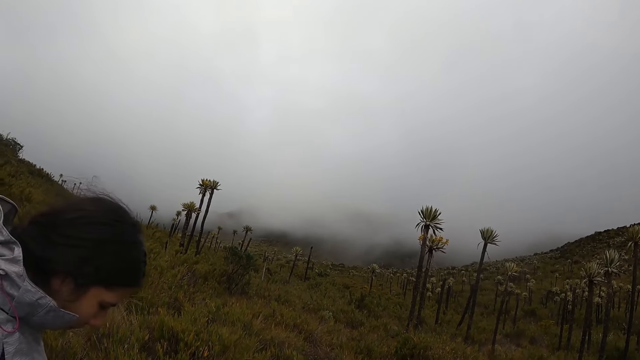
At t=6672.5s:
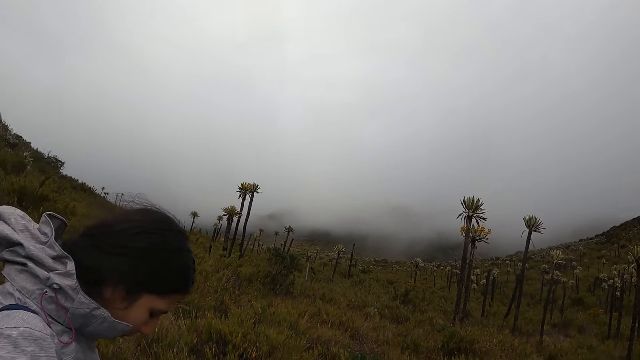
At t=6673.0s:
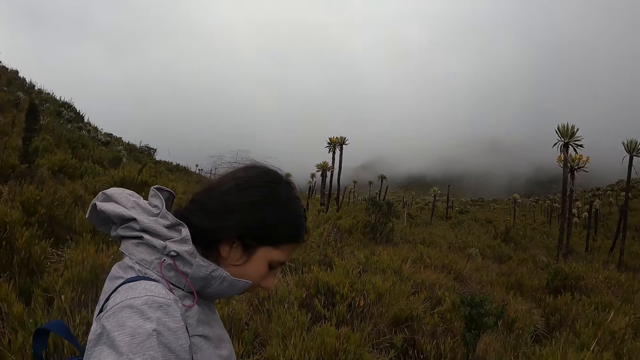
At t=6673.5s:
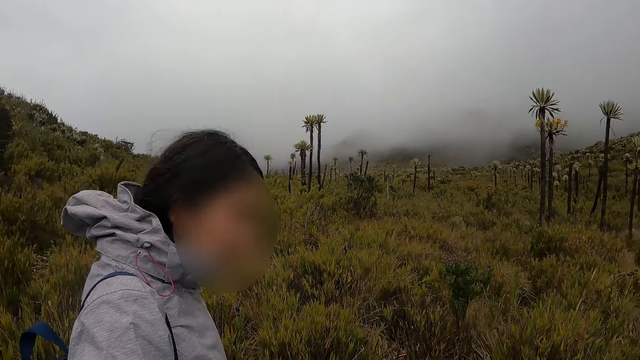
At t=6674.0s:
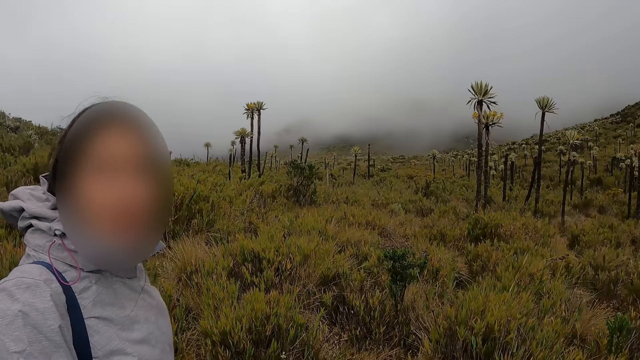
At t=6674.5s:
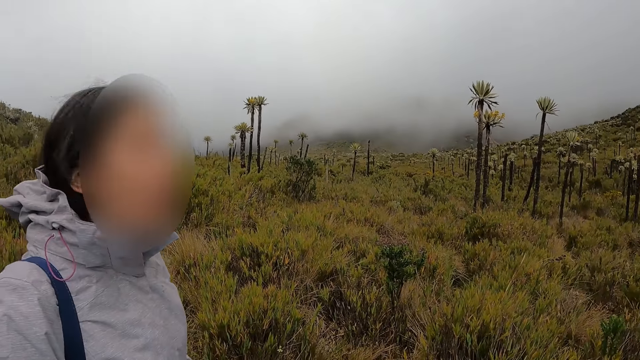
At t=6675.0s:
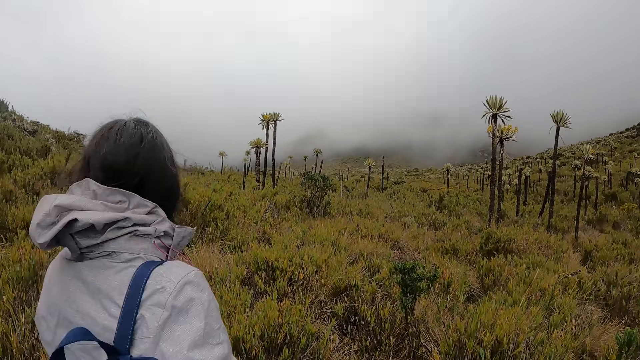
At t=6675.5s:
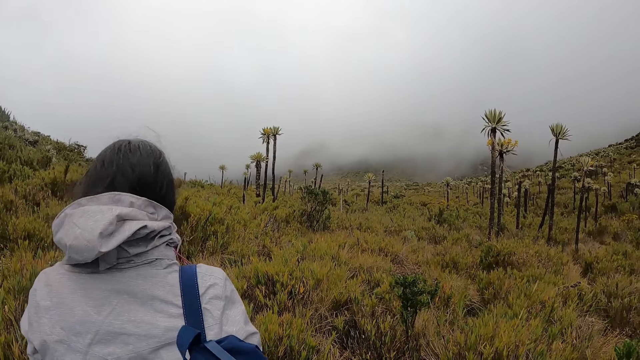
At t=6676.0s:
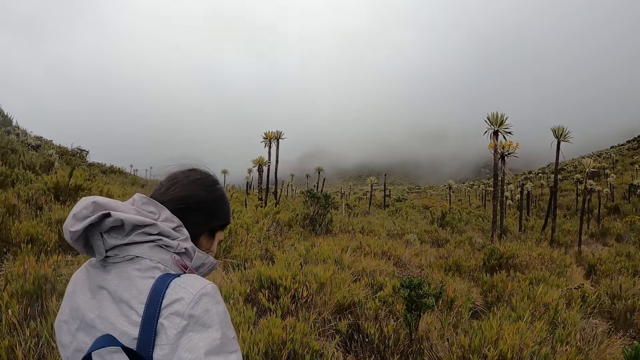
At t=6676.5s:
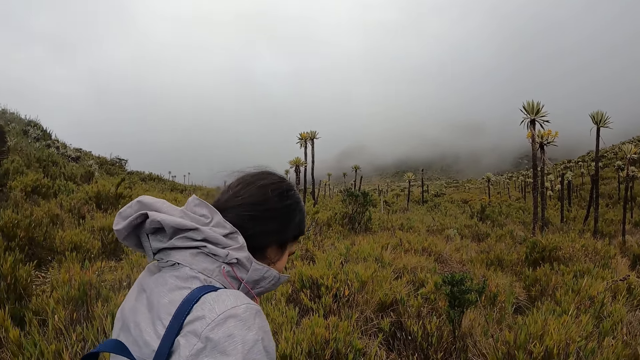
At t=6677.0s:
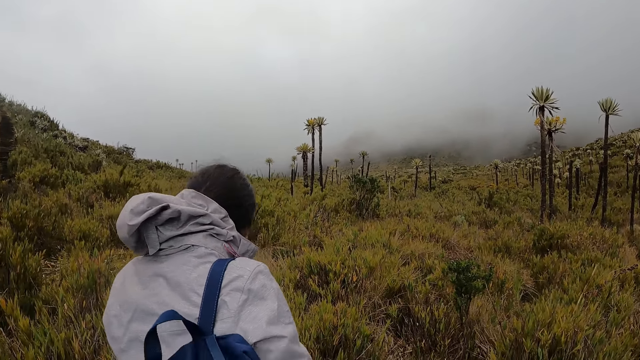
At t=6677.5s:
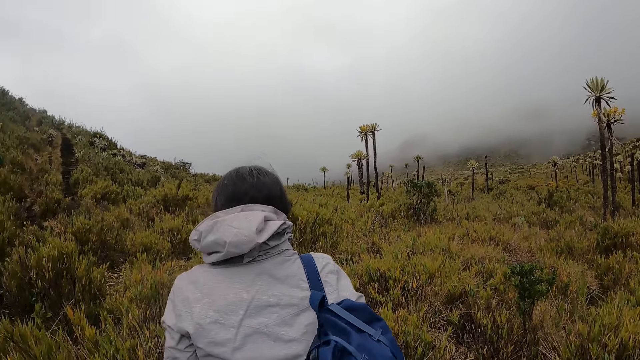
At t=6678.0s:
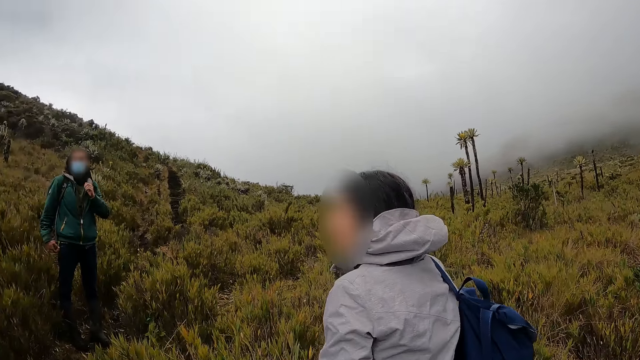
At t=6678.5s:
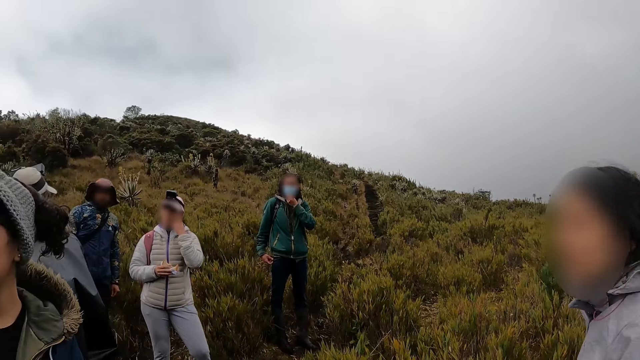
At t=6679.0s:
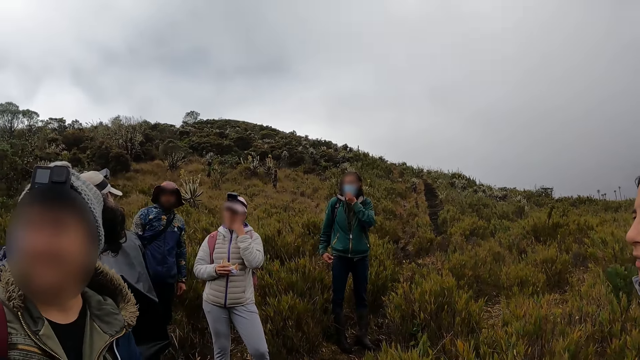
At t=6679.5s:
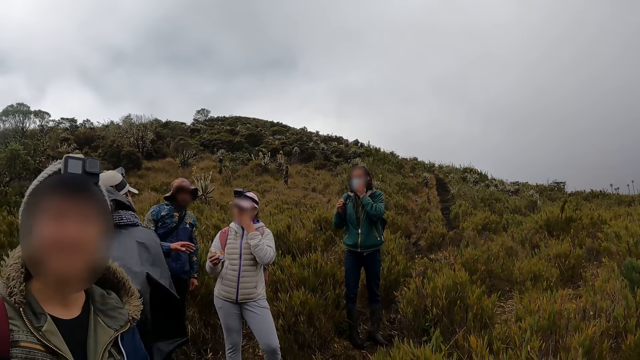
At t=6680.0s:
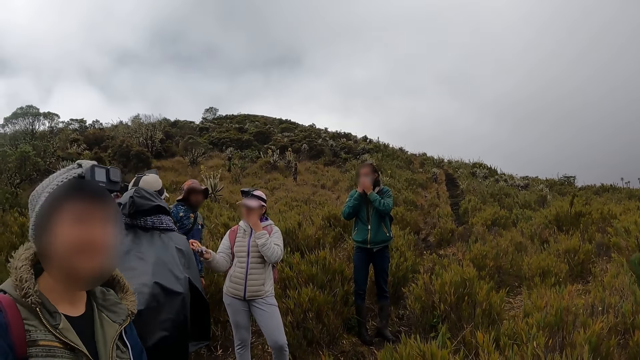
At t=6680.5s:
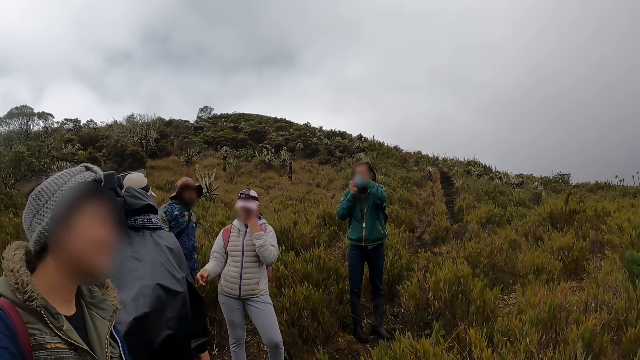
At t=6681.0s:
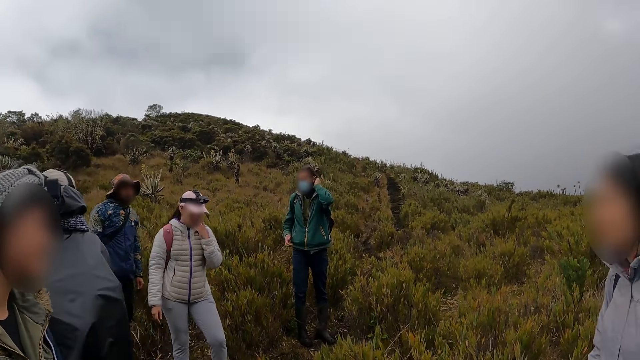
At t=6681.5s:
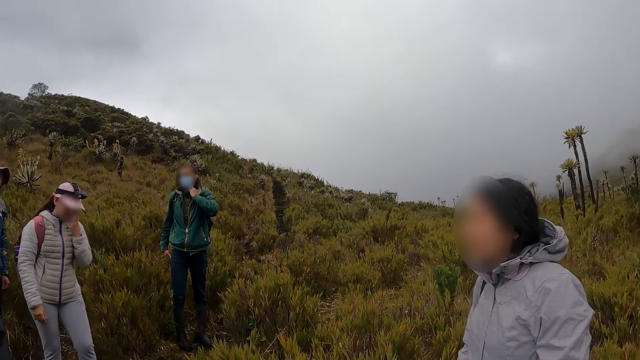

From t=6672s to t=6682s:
The camera wearer interacts with the woman. The woman interacts with the group of people. Another woman touches her face with her left hand.

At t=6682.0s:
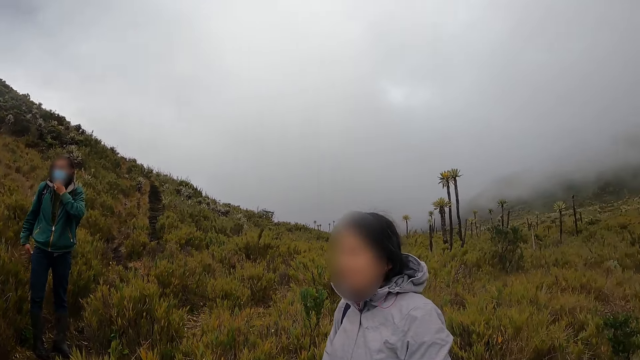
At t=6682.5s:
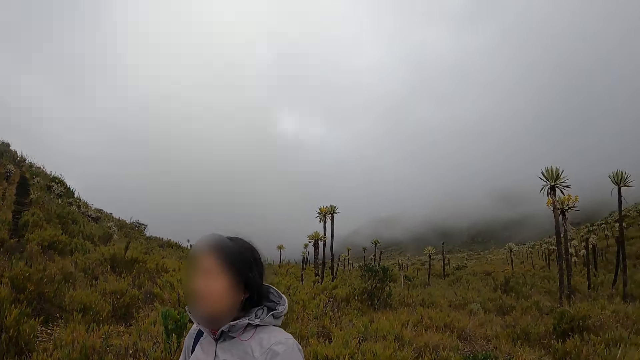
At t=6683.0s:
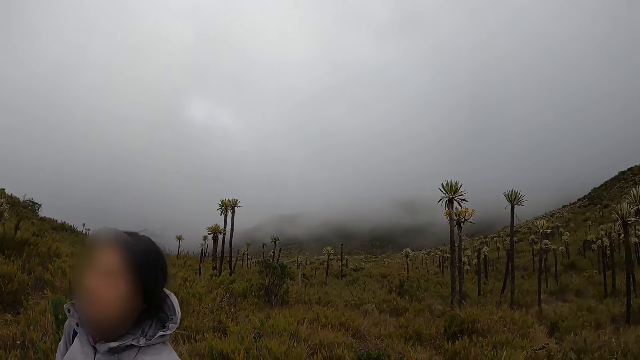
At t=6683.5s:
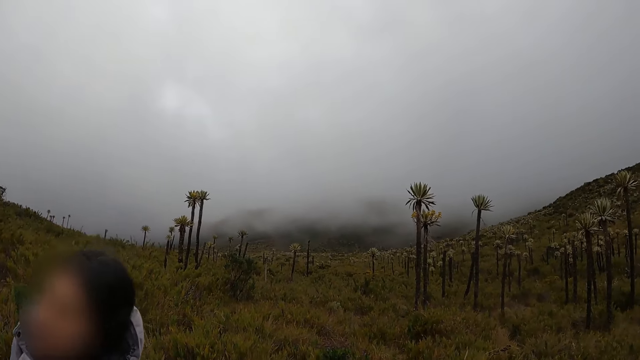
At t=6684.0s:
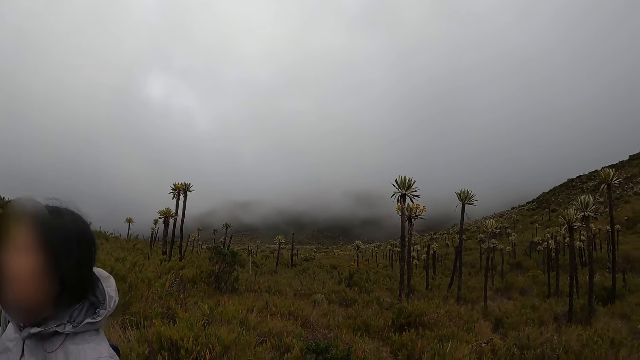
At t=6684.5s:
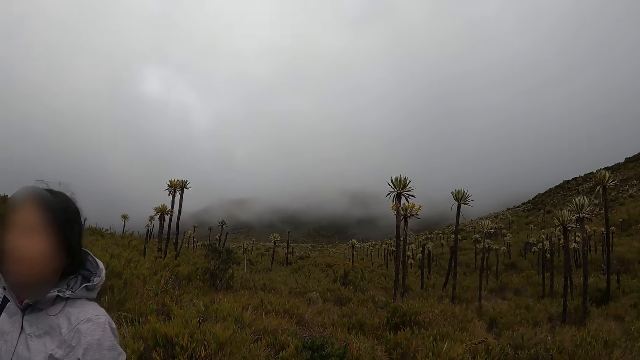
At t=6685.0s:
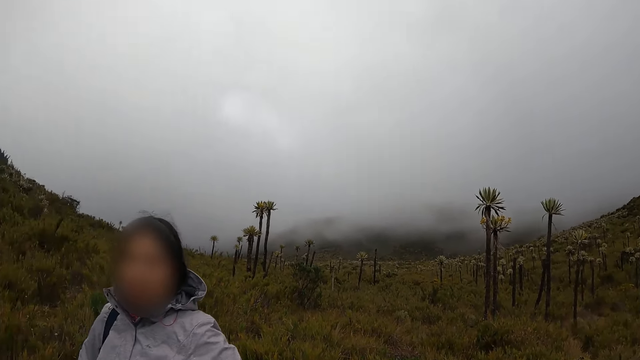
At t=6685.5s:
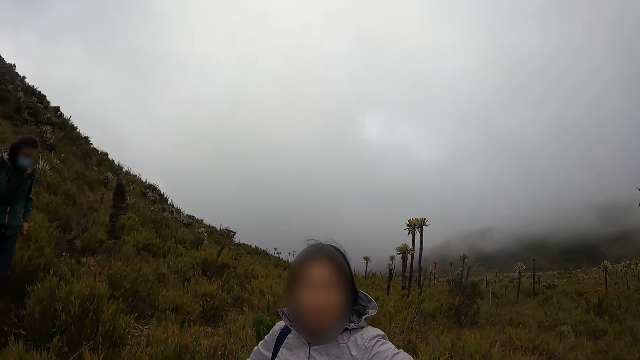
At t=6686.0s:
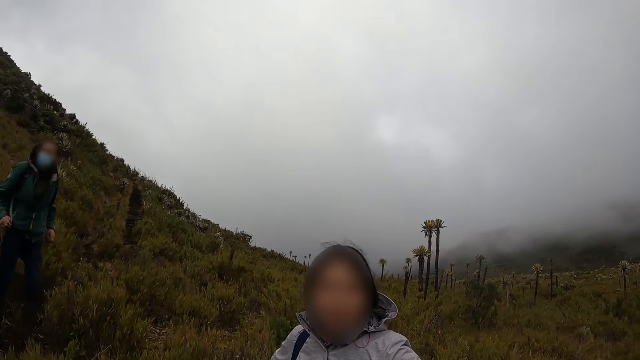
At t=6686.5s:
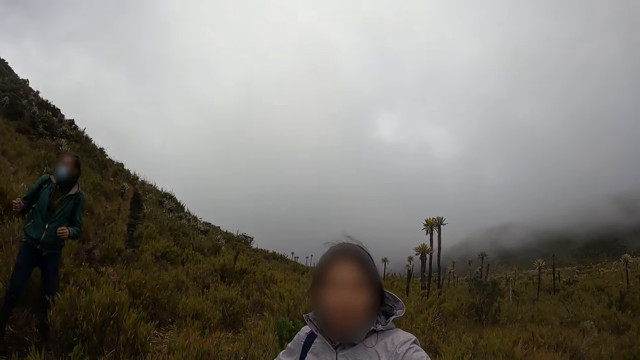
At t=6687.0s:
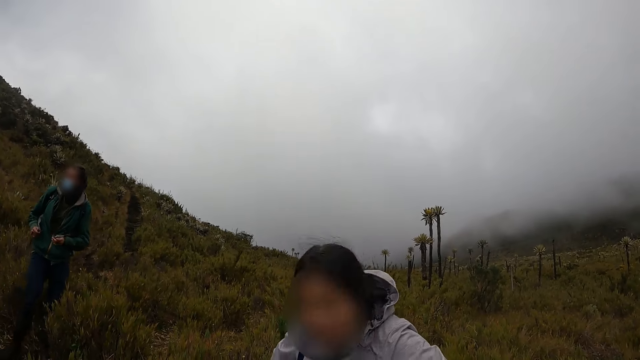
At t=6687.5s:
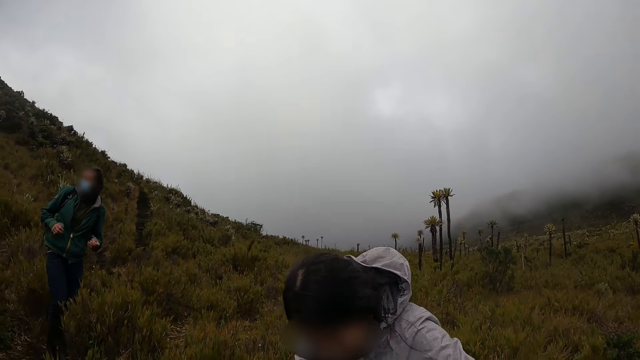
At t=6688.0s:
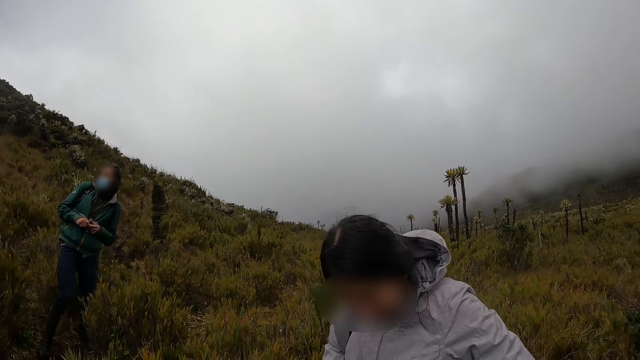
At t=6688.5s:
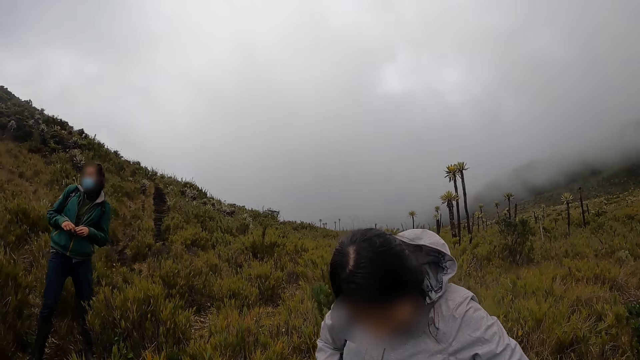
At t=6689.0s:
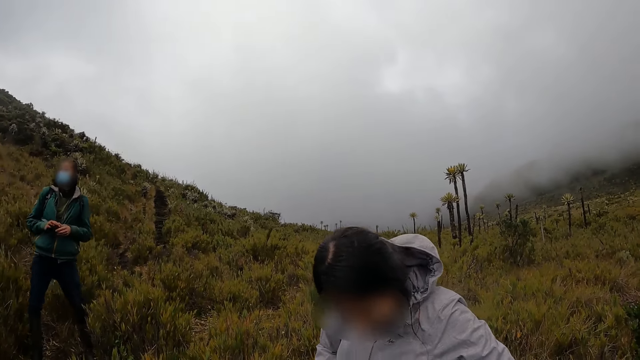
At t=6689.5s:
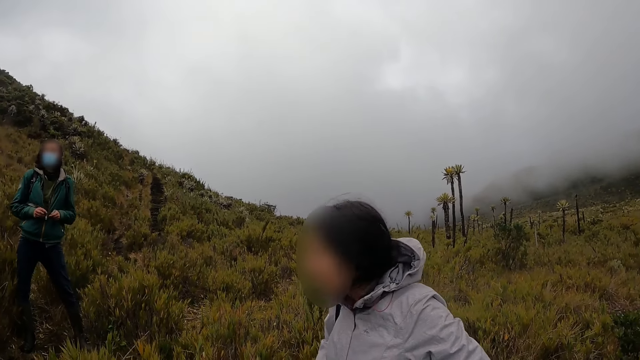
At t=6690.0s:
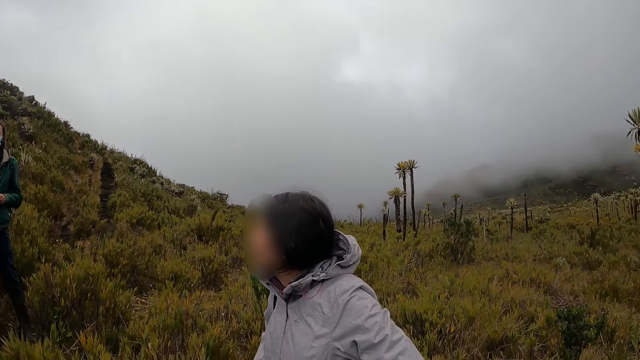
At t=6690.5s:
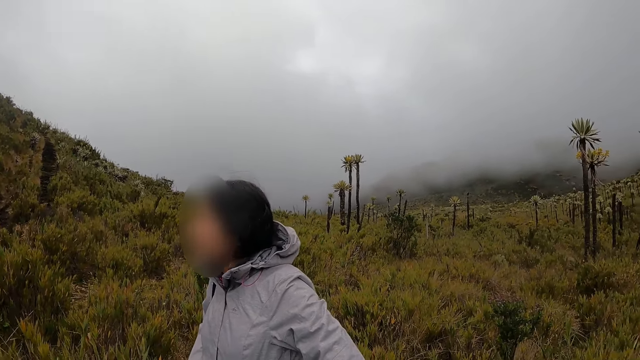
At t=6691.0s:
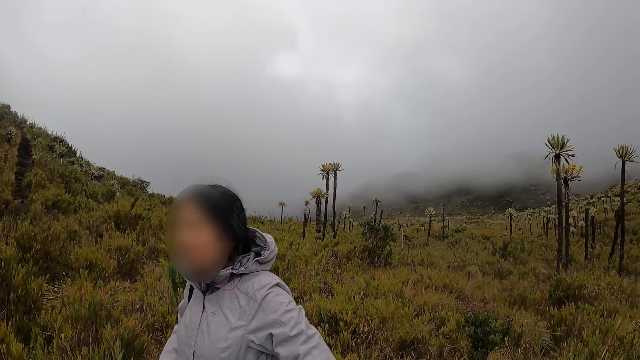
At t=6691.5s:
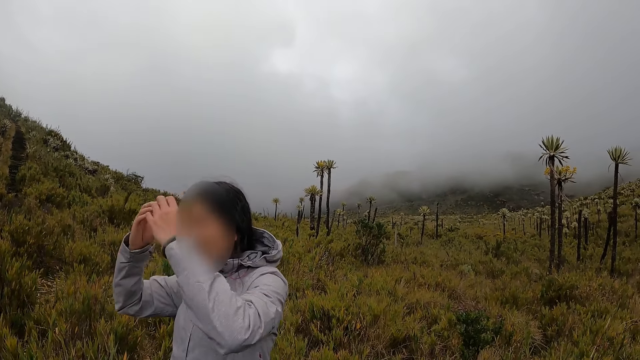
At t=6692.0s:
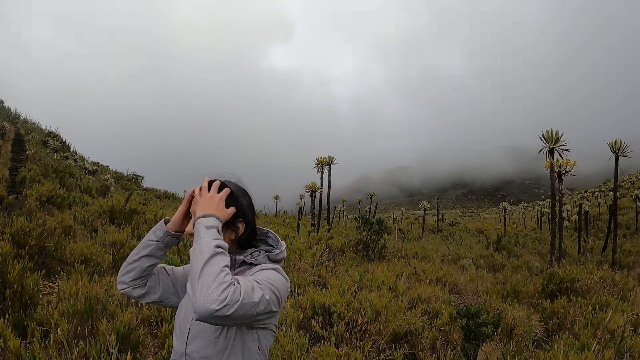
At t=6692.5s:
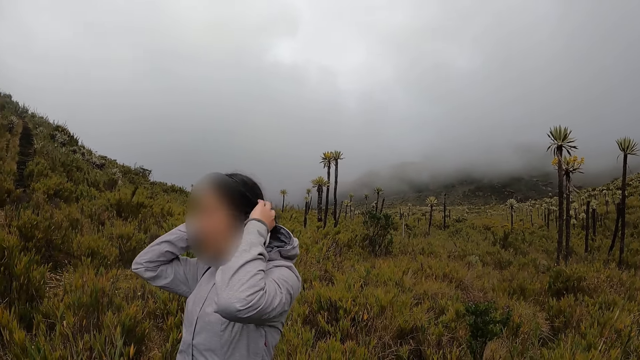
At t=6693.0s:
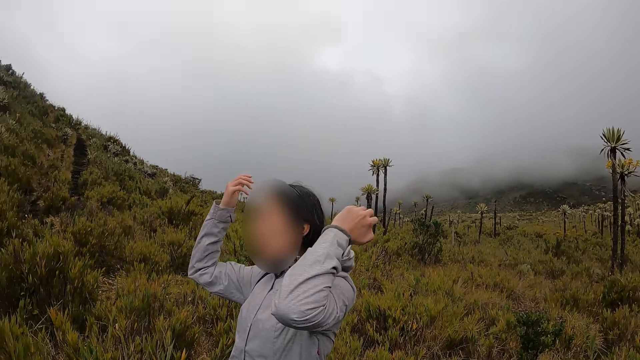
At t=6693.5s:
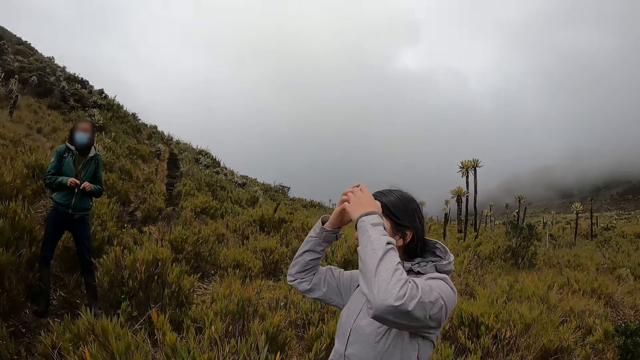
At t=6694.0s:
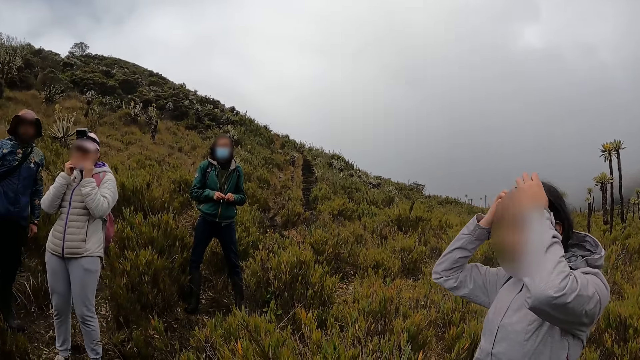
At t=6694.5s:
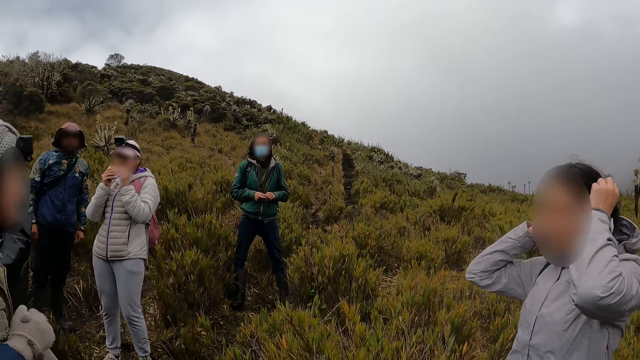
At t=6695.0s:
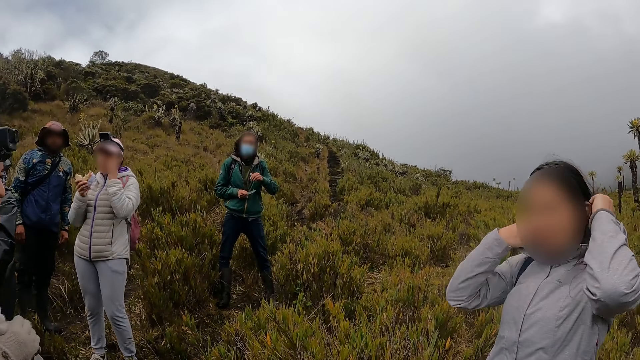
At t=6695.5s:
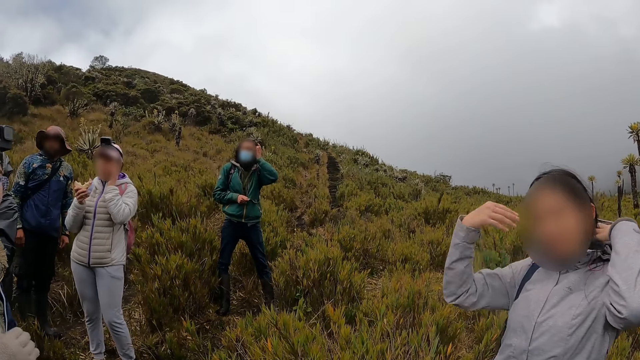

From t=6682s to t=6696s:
The camera wearer interacts with the woman. The woman interacts with the group of people. The woman adjusts her hair with her two hands. Another woman eats the sandwich in her hands. The camera wearer interacts with the group of people.
